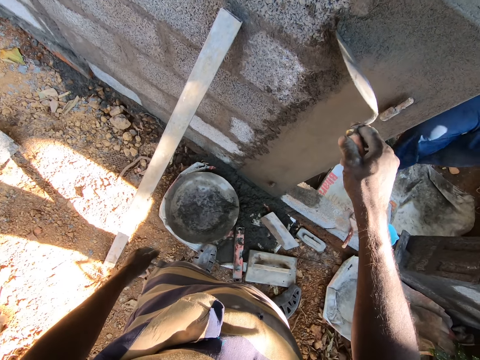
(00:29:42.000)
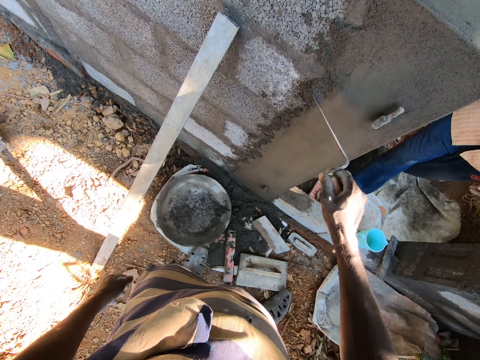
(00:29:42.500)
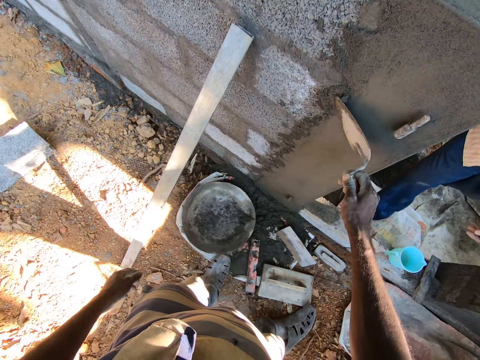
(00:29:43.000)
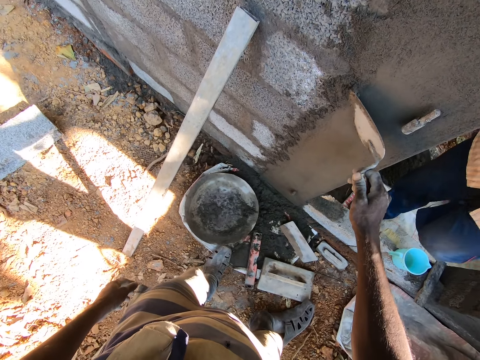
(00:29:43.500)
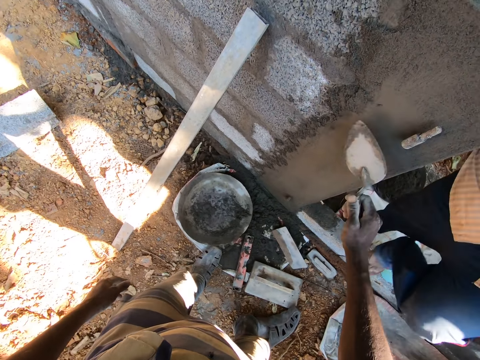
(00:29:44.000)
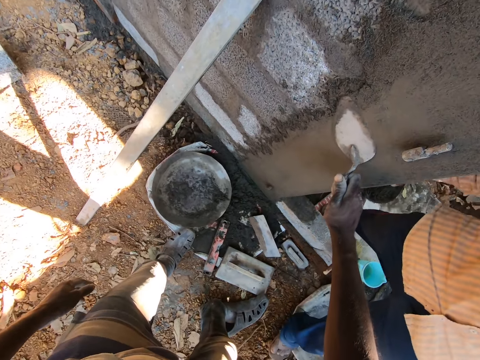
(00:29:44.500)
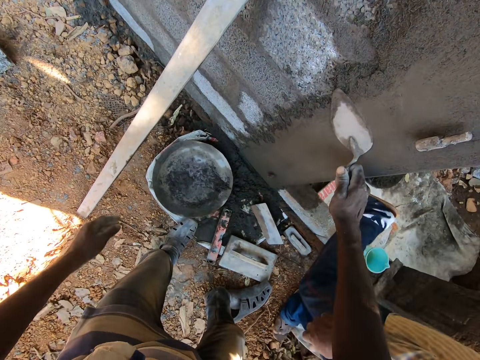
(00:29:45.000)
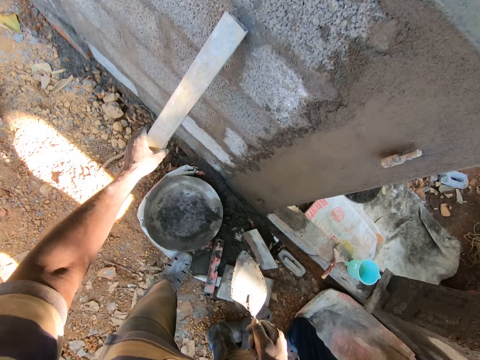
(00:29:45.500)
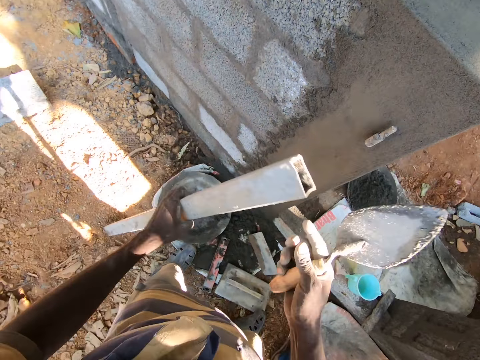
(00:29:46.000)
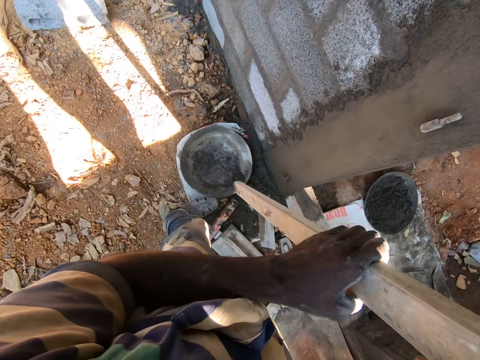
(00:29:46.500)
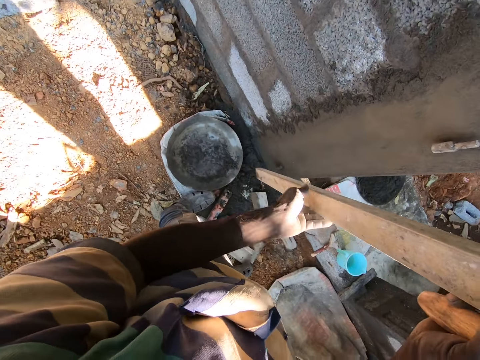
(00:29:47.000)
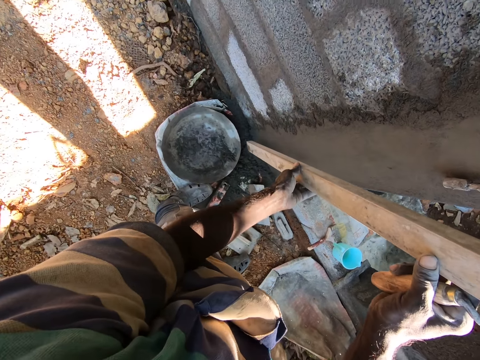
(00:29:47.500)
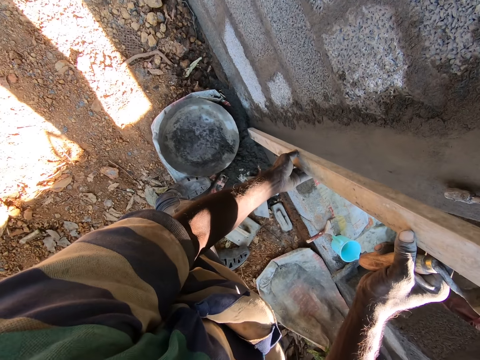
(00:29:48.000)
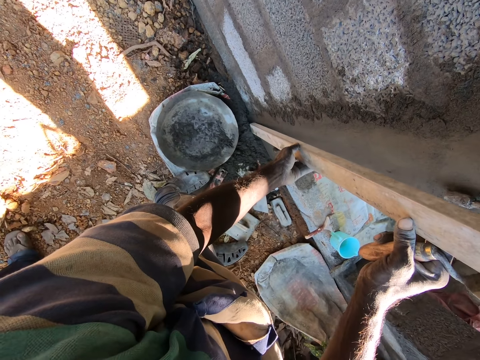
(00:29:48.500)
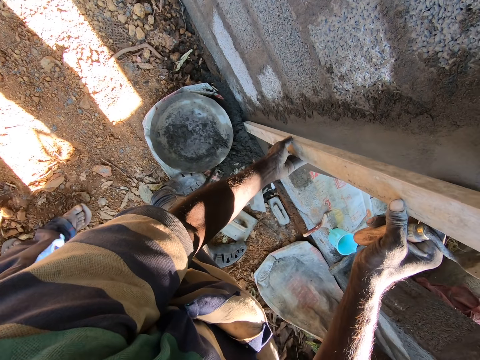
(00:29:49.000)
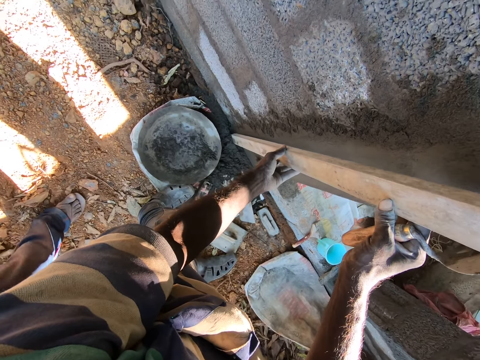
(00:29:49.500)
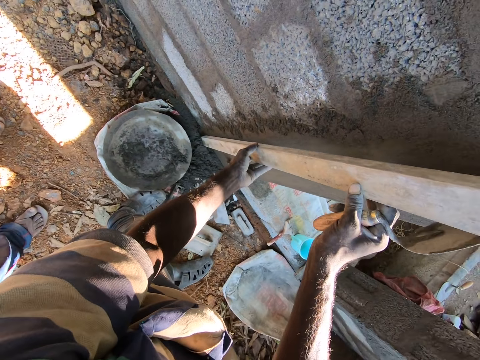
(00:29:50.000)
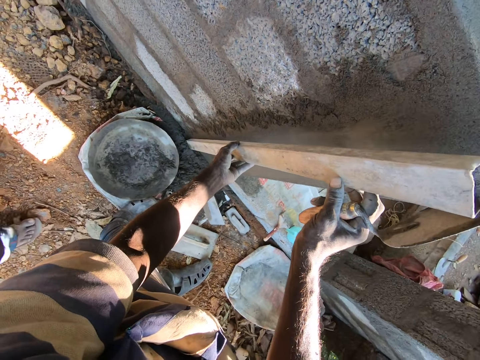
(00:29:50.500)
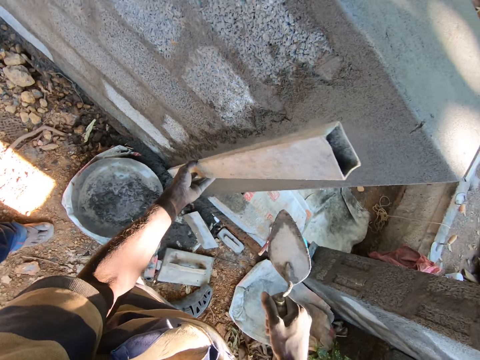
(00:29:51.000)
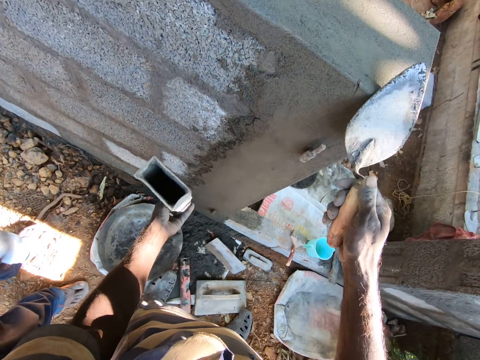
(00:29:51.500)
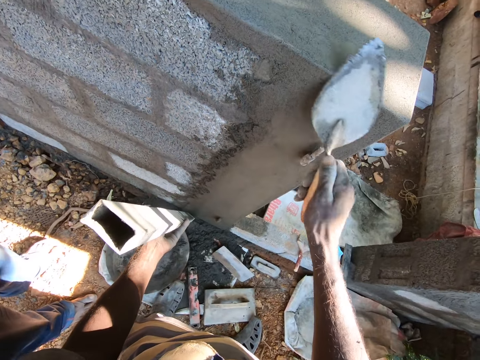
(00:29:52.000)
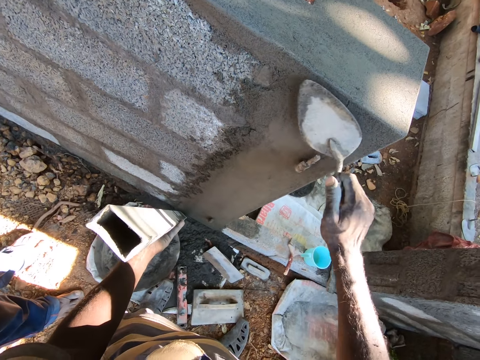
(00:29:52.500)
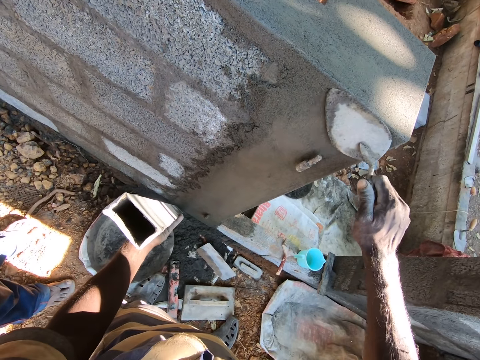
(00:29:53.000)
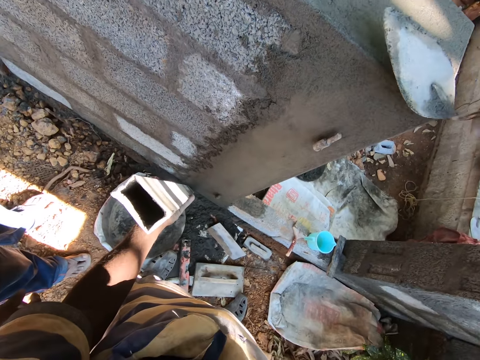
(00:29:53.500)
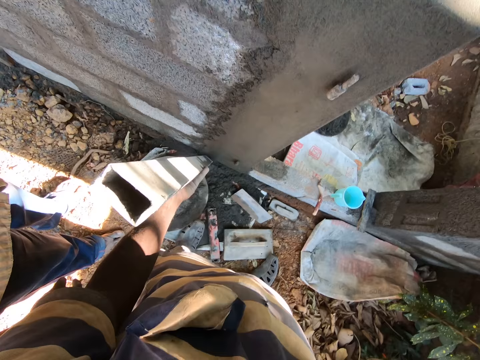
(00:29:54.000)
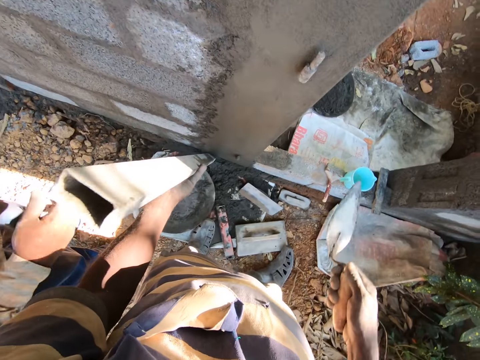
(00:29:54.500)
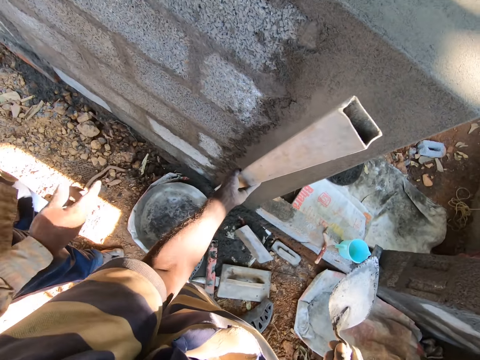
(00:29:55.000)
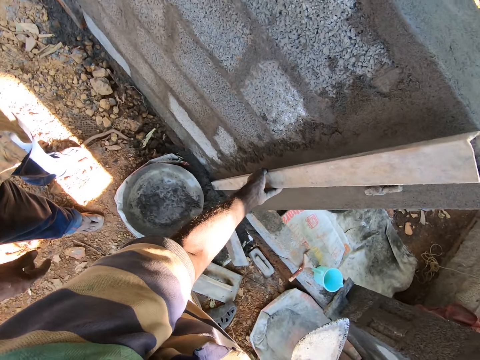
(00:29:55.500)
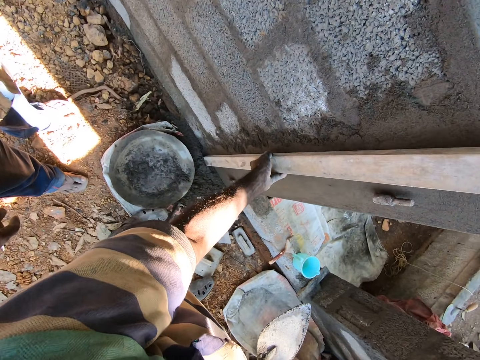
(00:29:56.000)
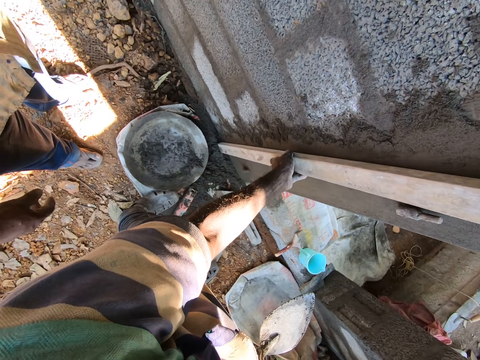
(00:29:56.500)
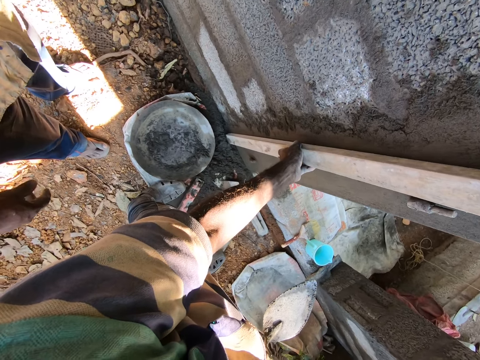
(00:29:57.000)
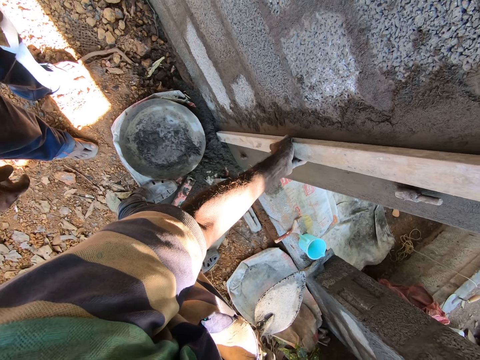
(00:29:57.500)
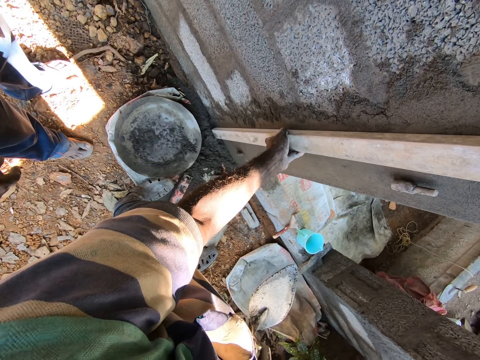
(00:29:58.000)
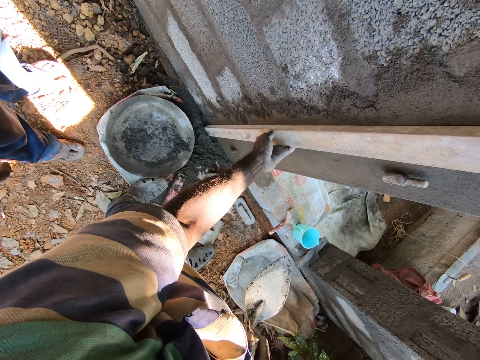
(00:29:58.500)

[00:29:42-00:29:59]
A man walks out of the building. The camera wearer picks the rod from the wall with his left hand. He holds the rod with both hands. He places the rod against the wall. He aligns a spirit level. He smoothens the wall with the brick trowel in his right hand. He applies concrete on the wall. He places the rod against the wall with his left hand.

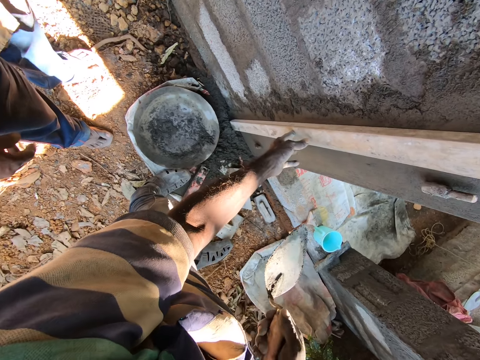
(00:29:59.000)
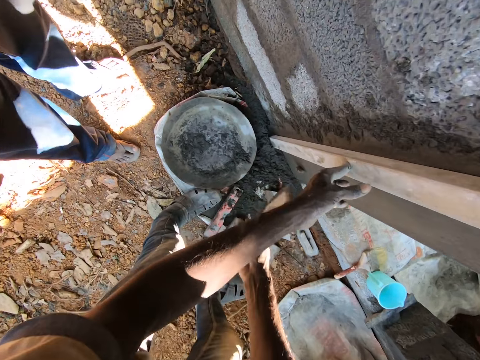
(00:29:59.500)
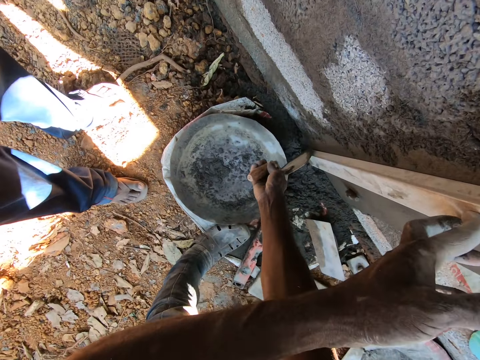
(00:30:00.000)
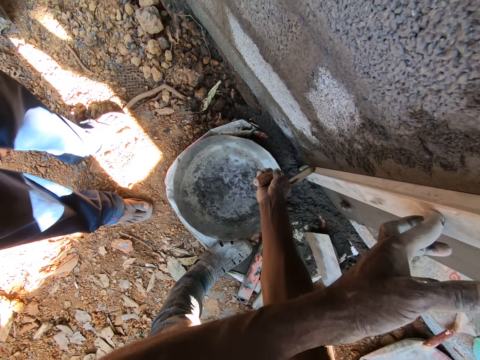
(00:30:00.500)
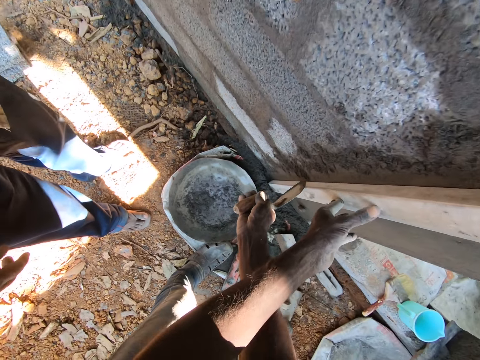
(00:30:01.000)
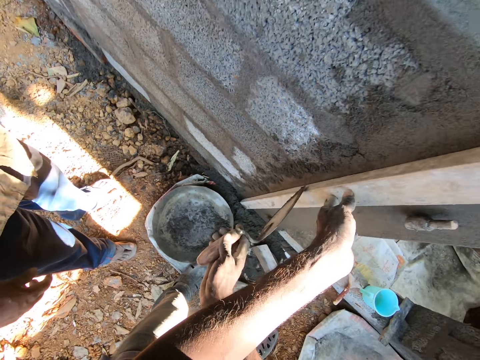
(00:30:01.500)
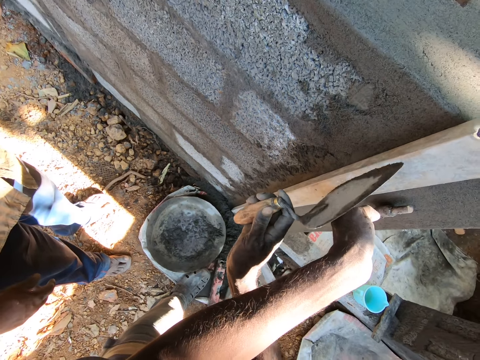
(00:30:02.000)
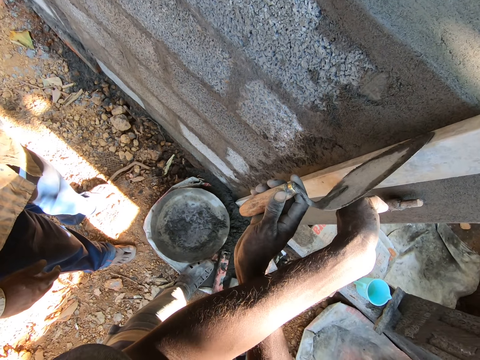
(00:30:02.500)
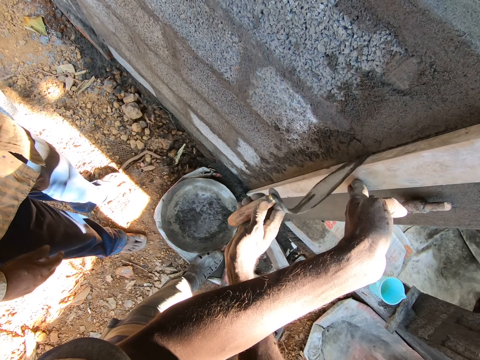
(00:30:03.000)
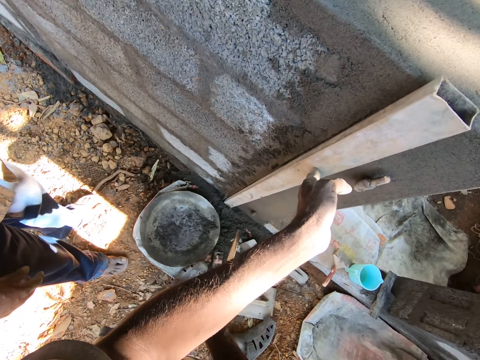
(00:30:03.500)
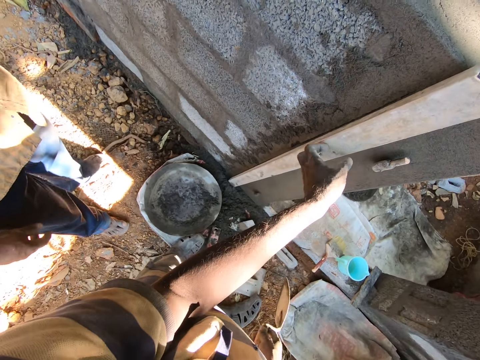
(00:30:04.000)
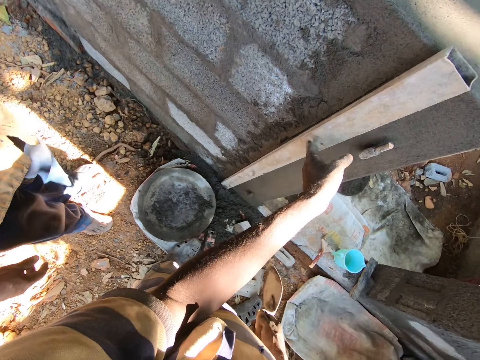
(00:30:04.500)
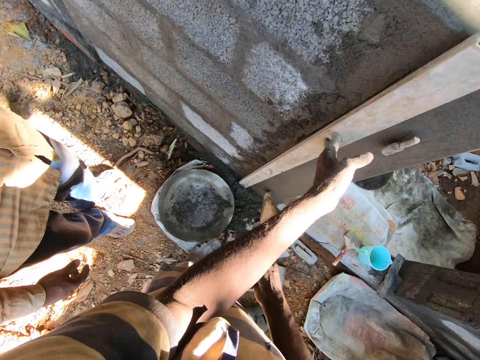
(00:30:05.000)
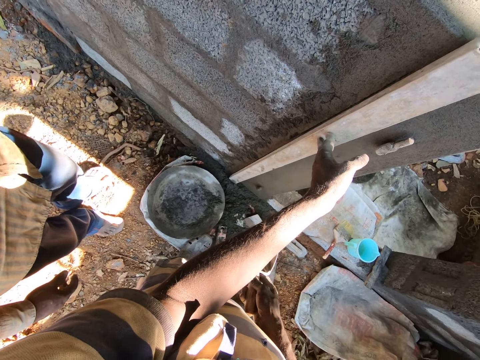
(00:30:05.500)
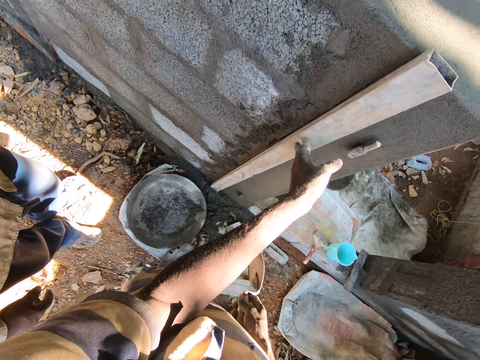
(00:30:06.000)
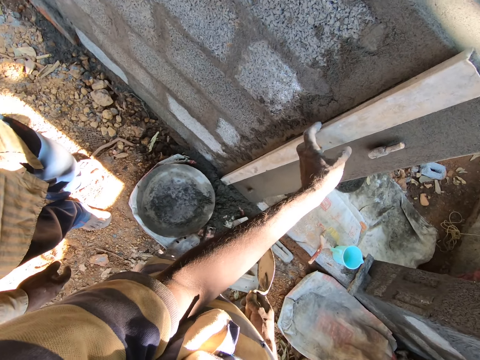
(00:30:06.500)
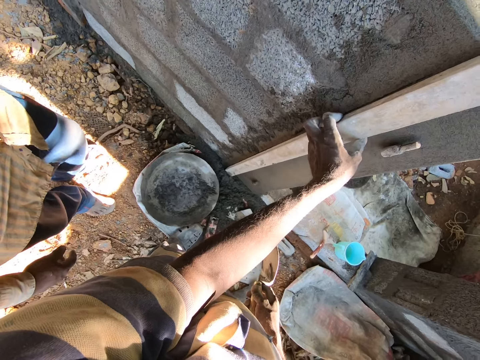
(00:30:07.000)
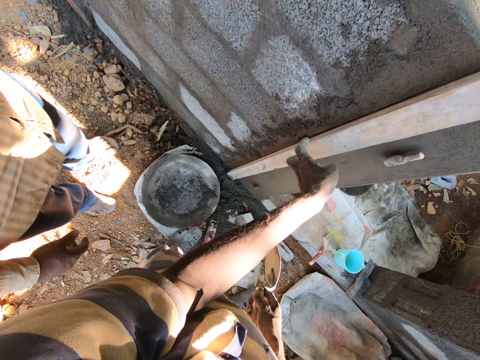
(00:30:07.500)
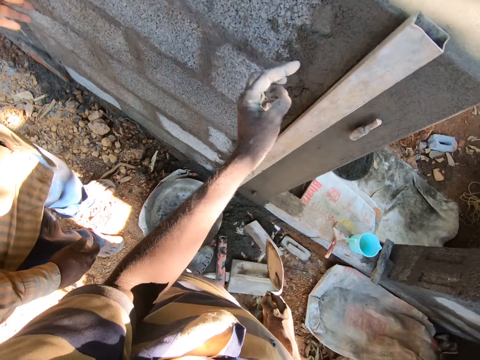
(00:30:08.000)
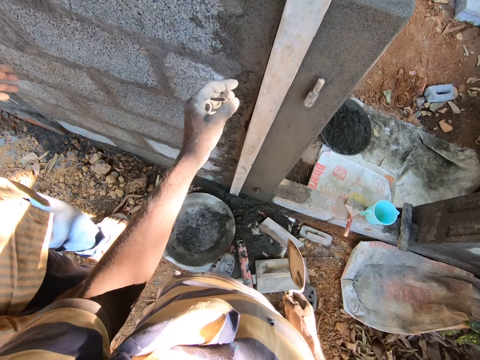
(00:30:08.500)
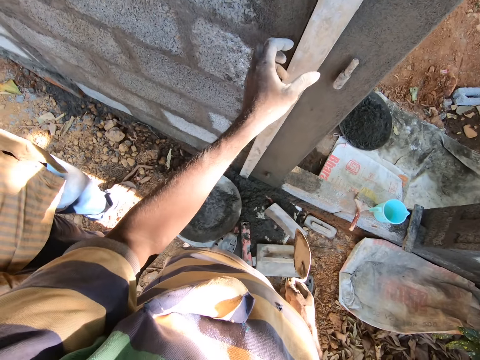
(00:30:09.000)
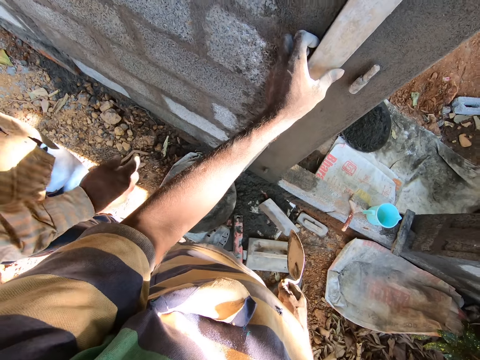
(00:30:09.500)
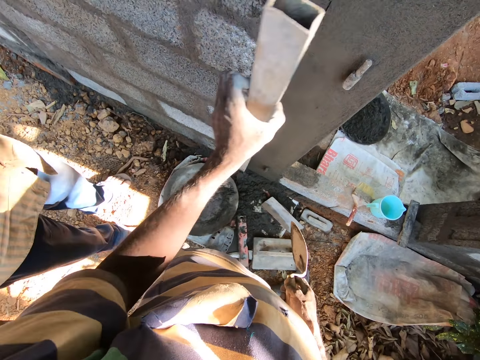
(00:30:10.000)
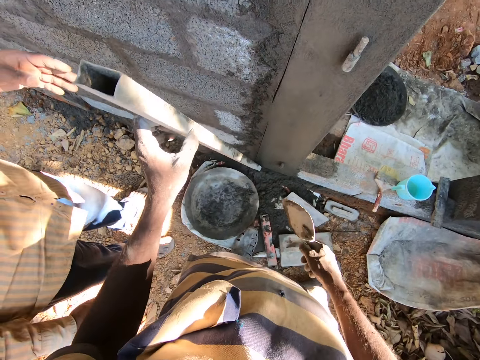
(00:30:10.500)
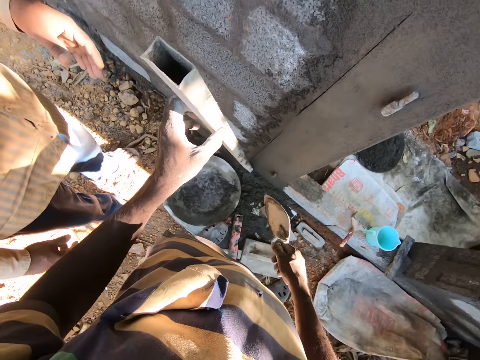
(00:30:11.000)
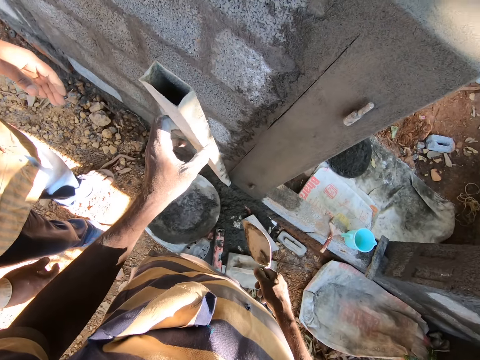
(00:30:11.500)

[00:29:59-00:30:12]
The camera wearer marks a line on the wall with the brick trowel in his right hand. He does something. He interacts with a man. The camera wearer removes the rod from the wall with his left hand. He holds a spirit level.
